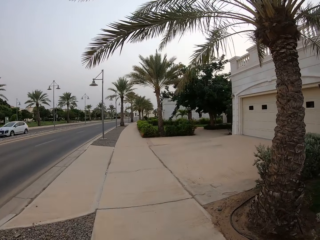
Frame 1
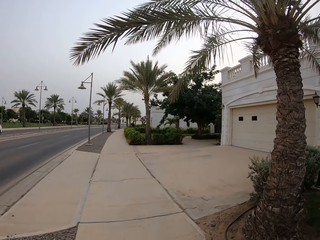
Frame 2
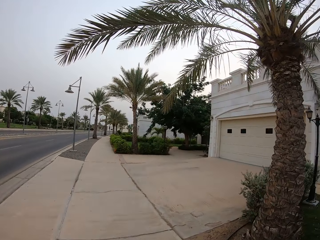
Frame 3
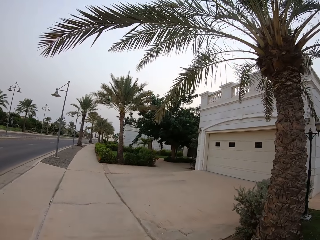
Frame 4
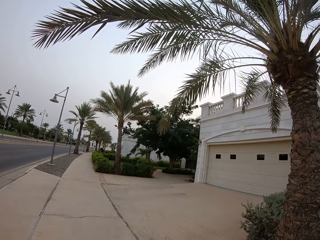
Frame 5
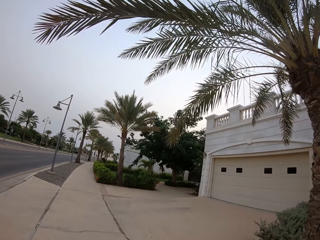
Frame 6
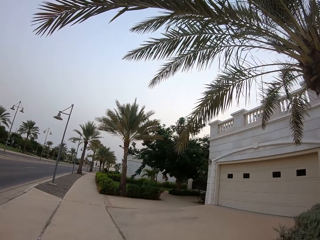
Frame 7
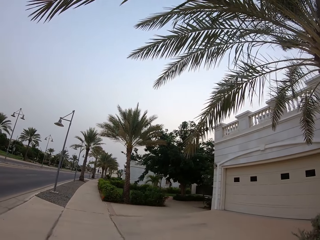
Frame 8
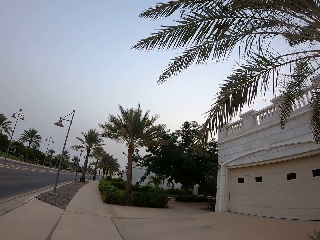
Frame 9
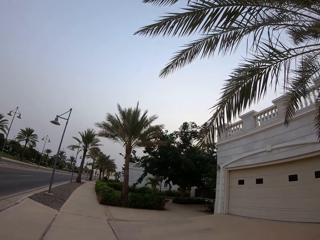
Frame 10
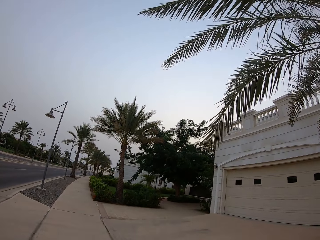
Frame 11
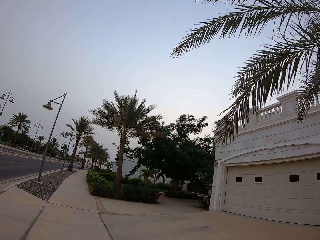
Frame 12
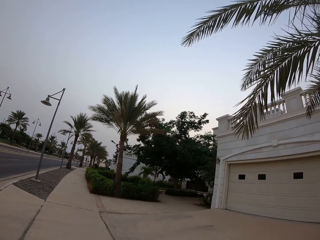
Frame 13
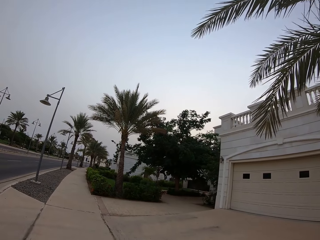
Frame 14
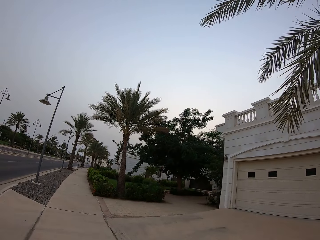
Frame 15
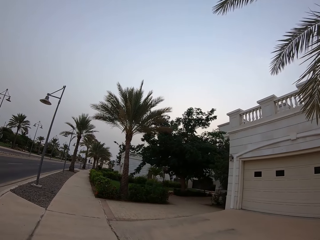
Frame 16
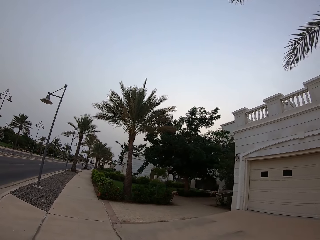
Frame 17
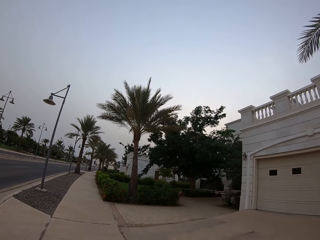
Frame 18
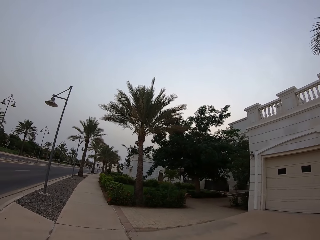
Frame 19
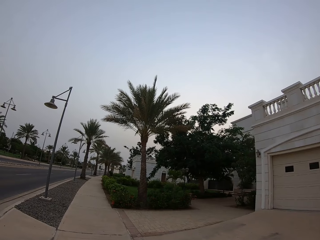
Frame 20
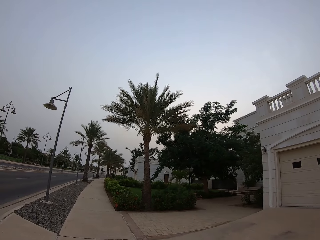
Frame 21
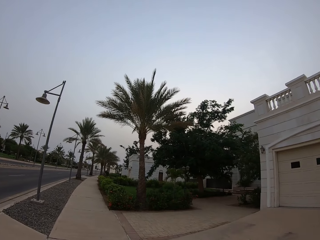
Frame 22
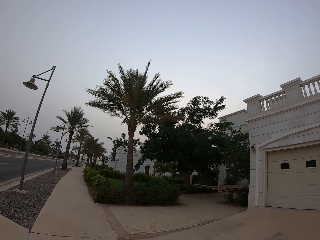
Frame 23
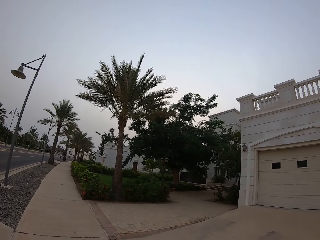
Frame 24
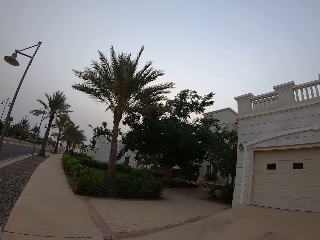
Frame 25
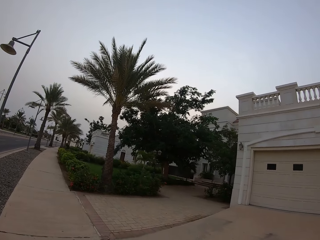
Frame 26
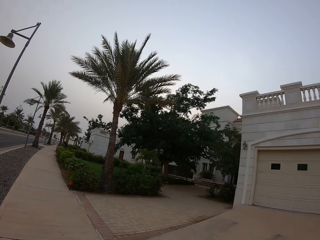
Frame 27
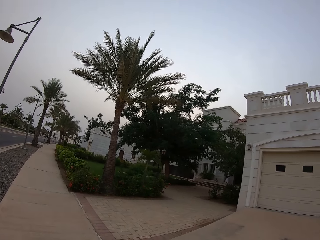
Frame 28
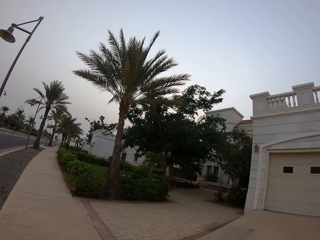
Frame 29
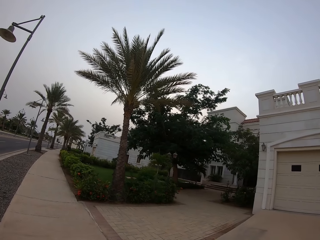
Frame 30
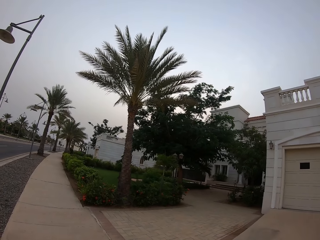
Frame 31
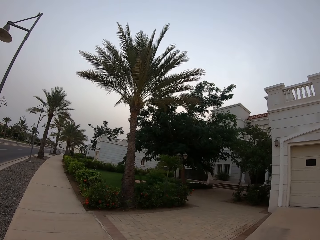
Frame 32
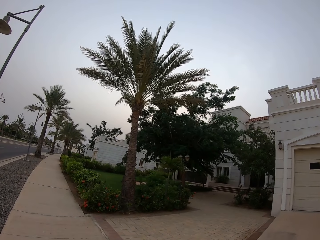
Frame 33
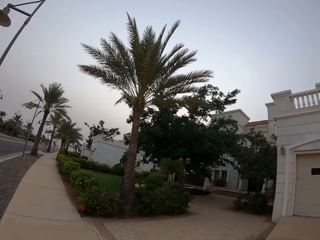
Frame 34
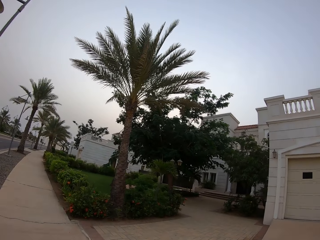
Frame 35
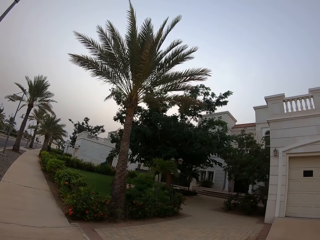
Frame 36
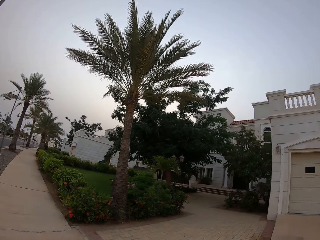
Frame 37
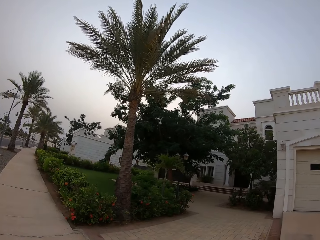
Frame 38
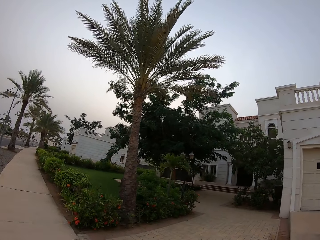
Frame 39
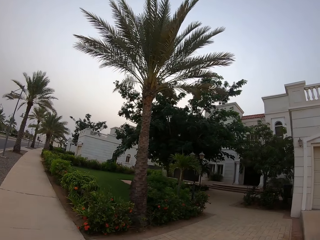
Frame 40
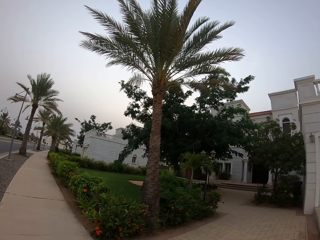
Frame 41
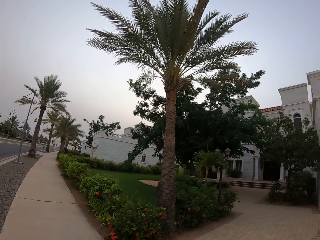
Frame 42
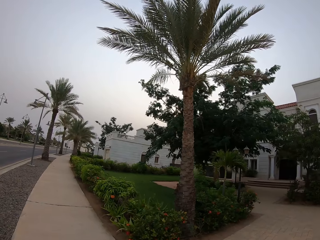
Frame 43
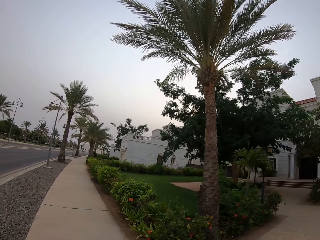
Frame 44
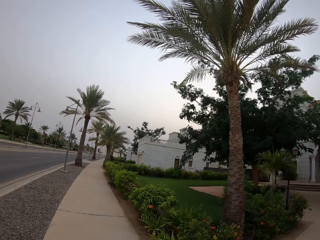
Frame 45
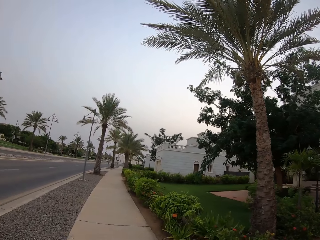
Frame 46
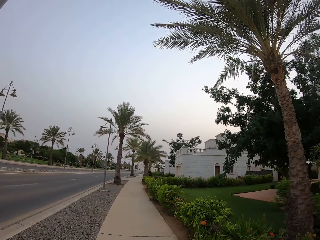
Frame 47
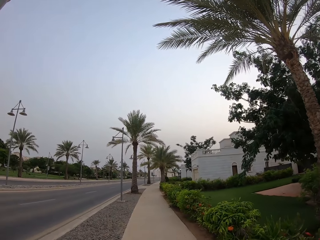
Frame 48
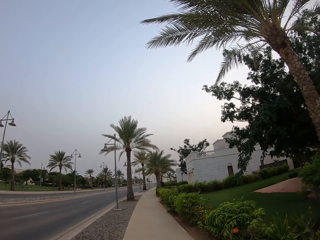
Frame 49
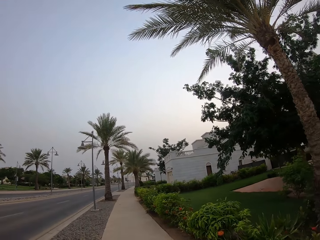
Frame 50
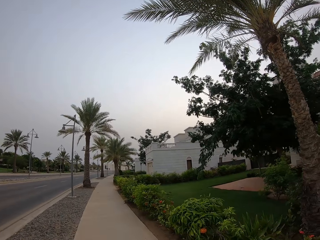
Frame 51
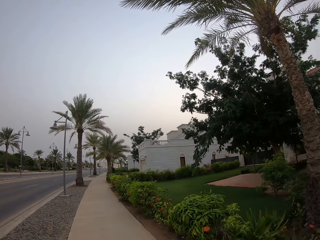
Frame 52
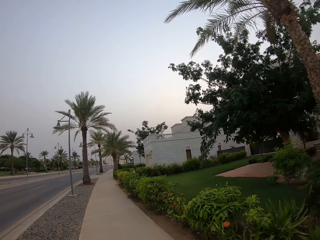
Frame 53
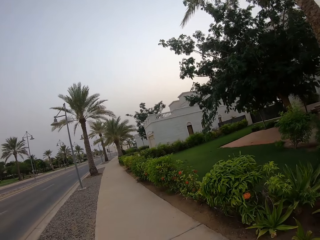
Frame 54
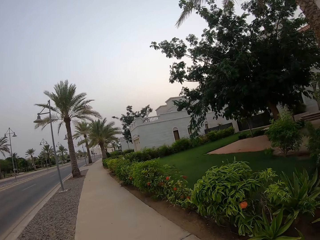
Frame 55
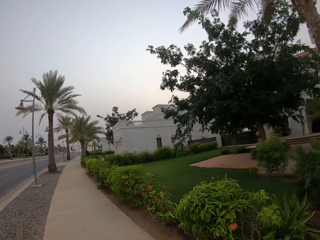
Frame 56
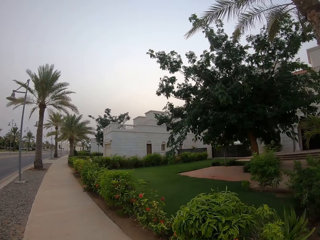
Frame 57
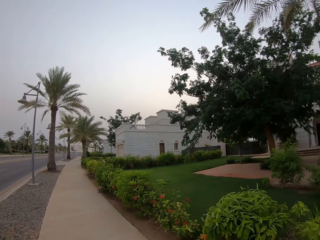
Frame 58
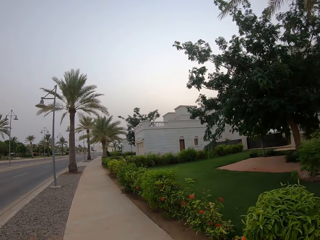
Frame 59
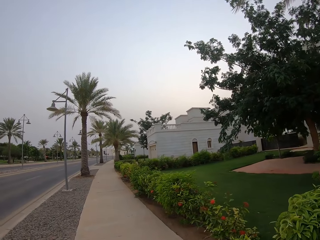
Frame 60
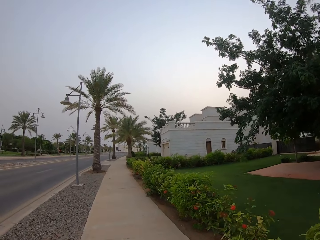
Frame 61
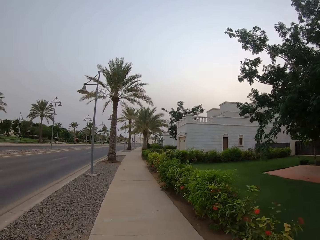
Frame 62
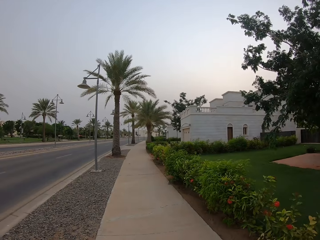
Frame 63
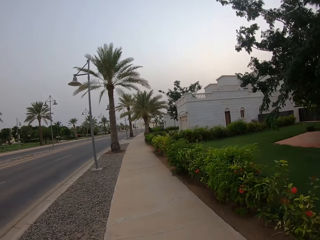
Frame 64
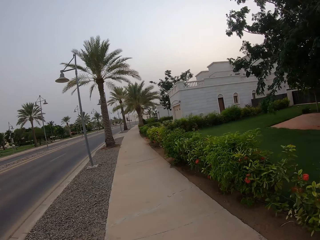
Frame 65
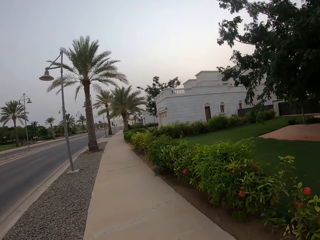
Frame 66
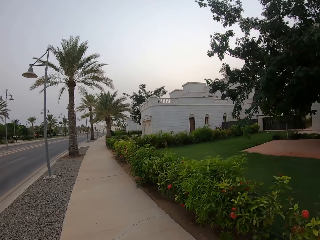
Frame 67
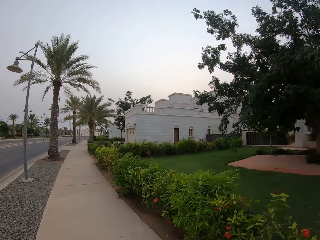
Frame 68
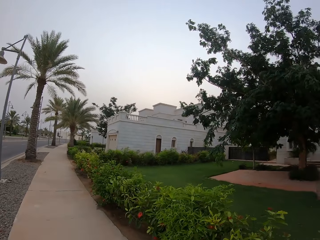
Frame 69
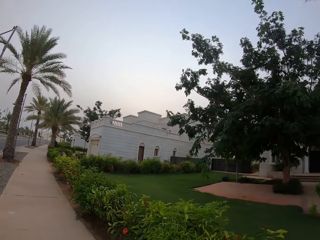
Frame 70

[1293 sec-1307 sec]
The camera wearer looks at the vehicle. They walk on the walkway.

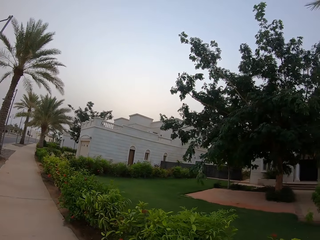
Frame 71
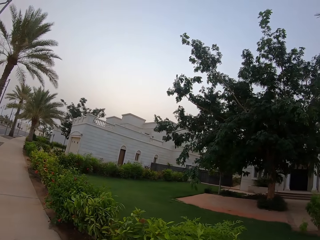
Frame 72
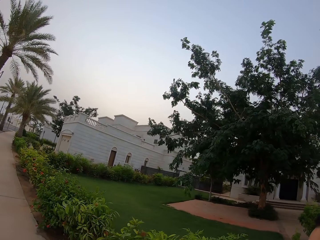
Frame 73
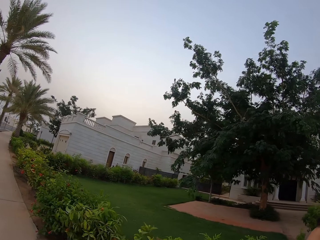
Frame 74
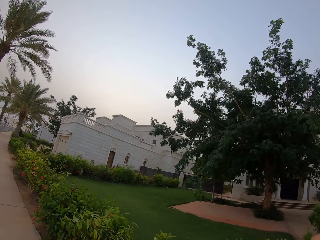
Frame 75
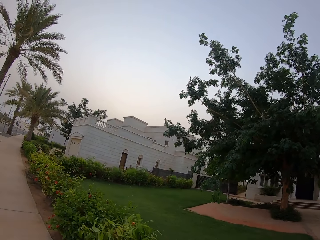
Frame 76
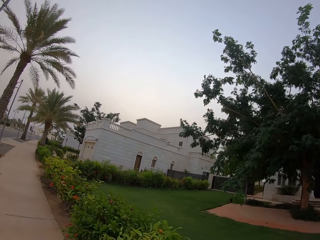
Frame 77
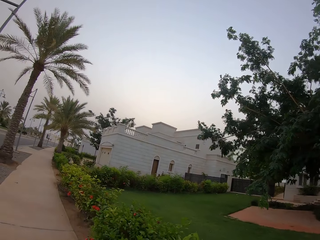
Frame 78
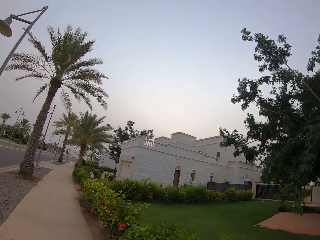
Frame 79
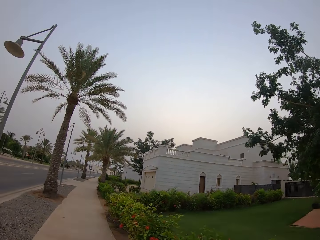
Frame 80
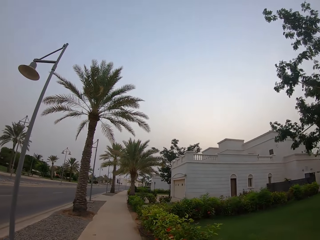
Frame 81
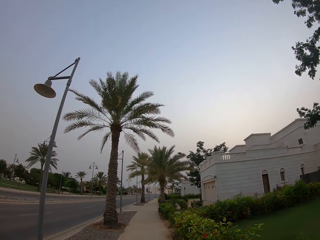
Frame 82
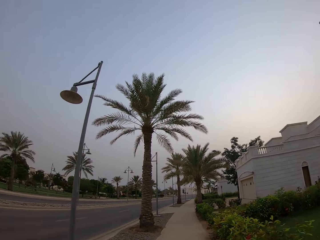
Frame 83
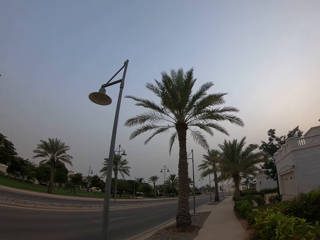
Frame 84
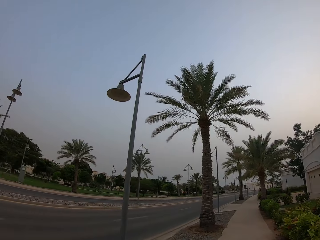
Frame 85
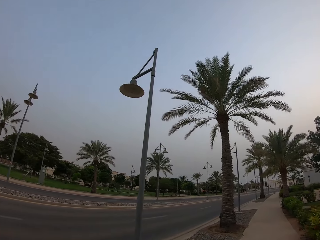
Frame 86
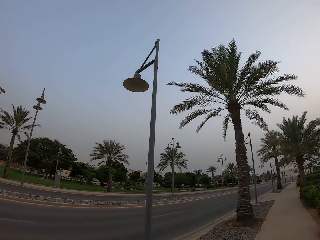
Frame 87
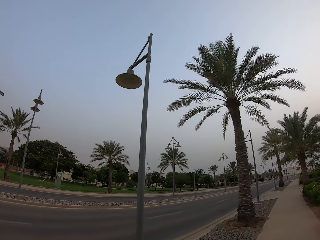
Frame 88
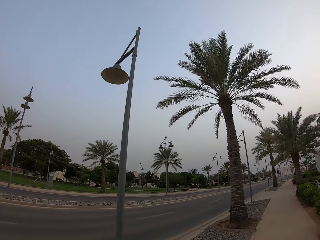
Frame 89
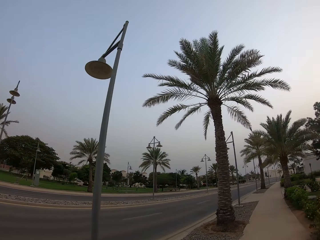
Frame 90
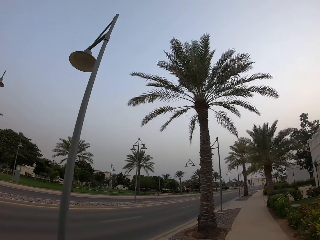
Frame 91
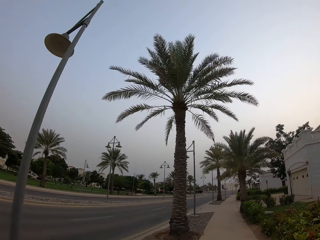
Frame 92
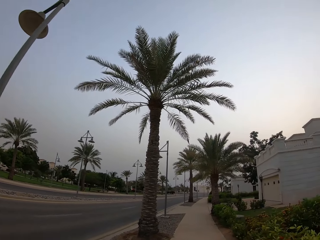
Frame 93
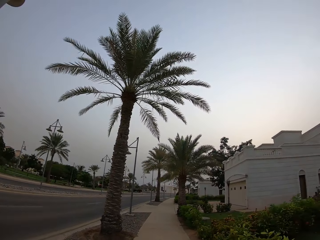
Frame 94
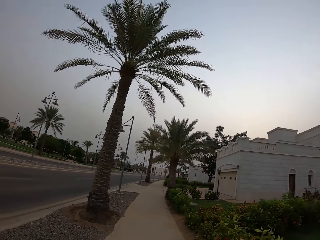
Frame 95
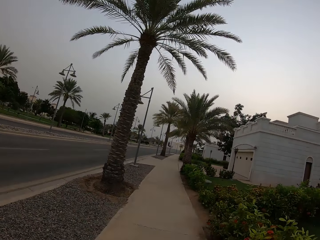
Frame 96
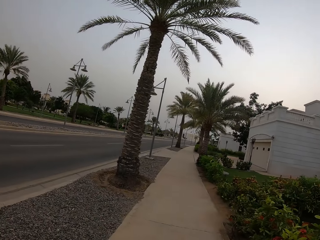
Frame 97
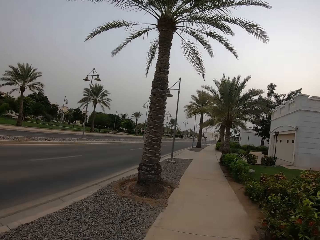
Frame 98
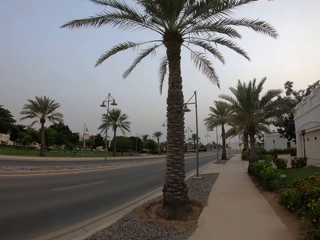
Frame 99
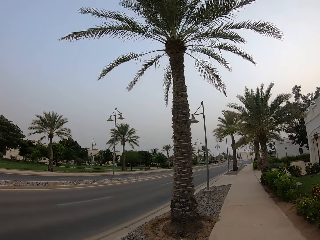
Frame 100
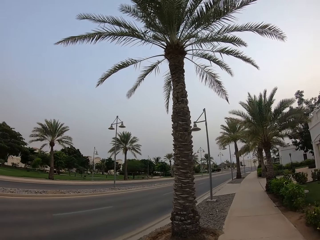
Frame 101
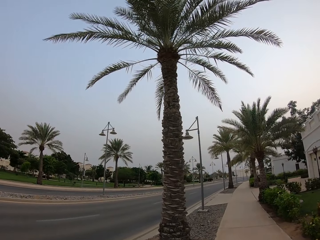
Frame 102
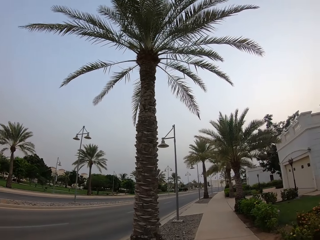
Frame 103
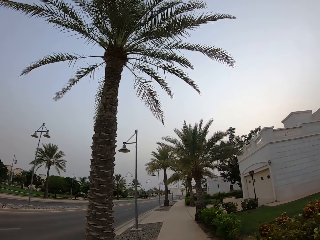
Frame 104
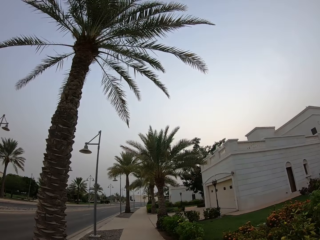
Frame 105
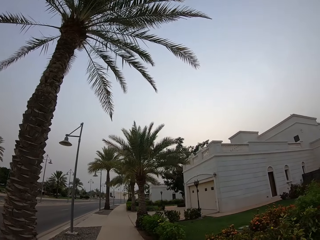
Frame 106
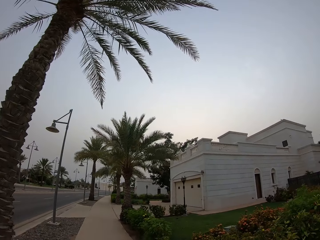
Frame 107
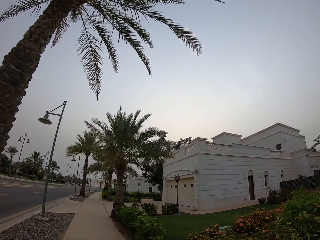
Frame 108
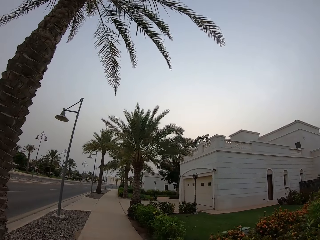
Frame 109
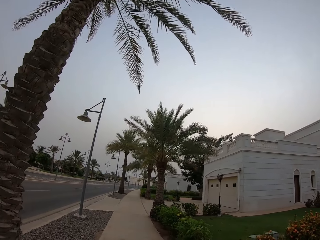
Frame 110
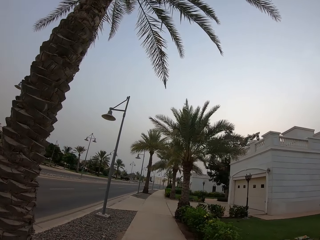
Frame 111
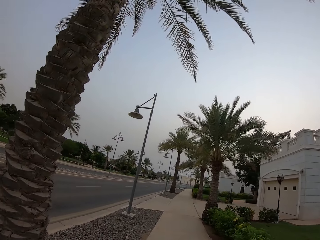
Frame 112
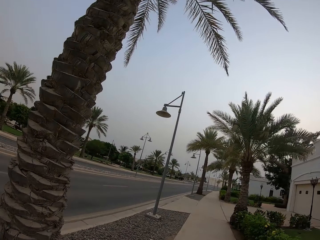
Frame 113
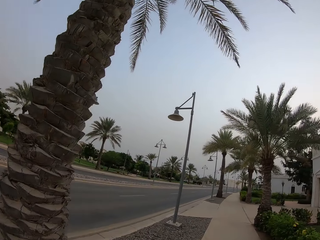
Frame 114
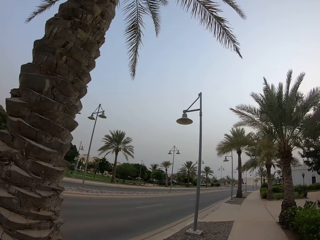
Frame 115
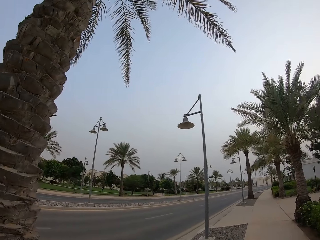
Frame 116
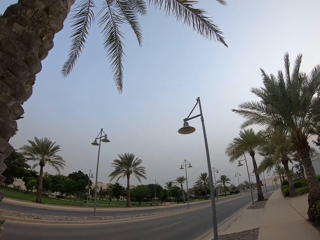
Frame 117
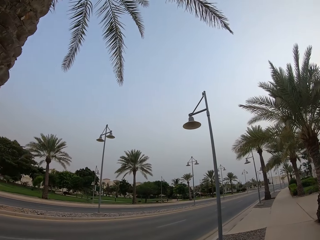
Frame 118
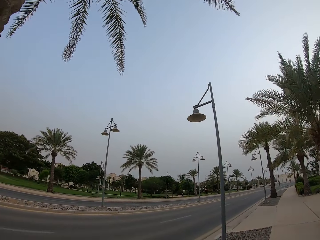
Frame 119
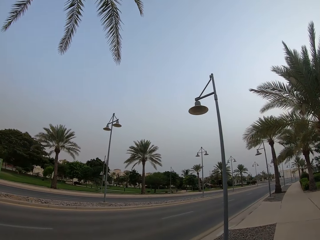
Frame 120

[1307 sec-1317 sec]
The camera wearer looks on the road.
